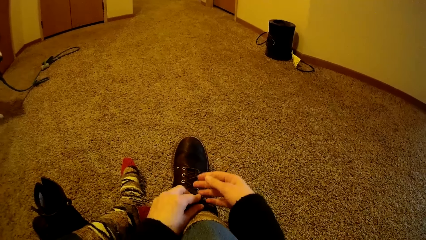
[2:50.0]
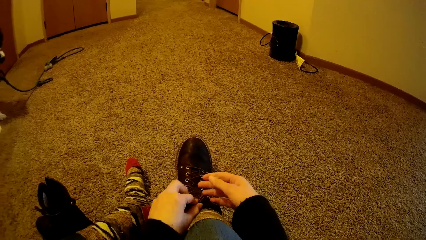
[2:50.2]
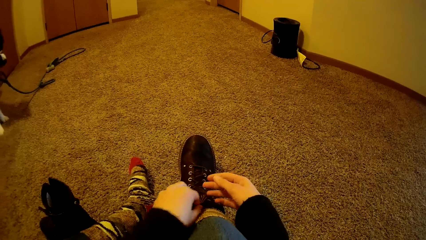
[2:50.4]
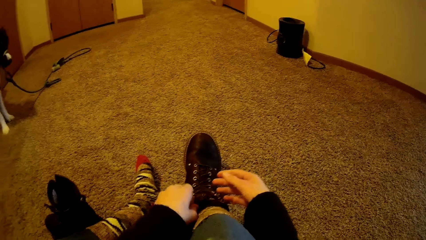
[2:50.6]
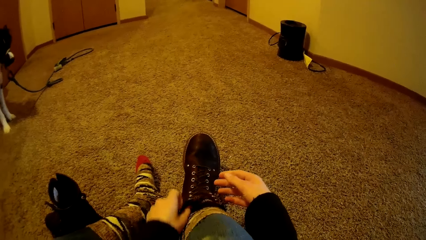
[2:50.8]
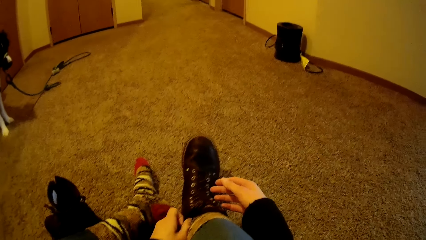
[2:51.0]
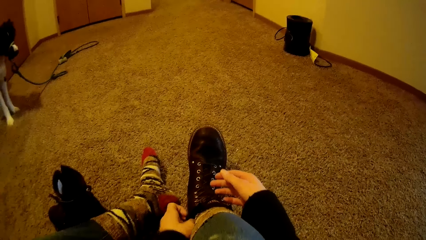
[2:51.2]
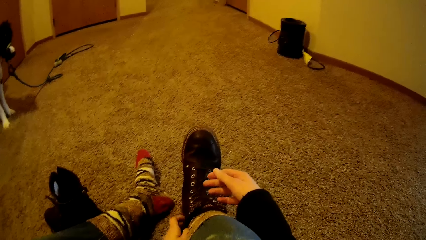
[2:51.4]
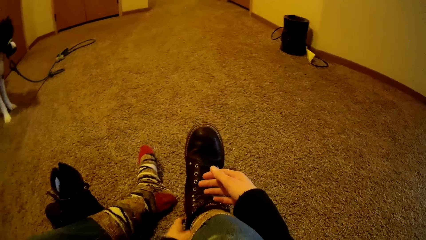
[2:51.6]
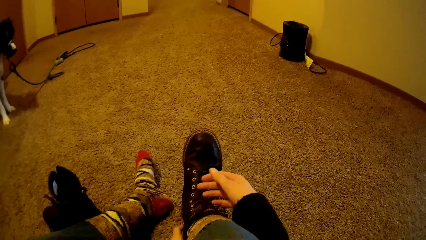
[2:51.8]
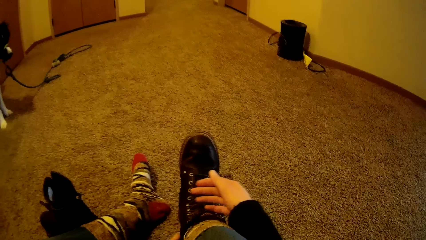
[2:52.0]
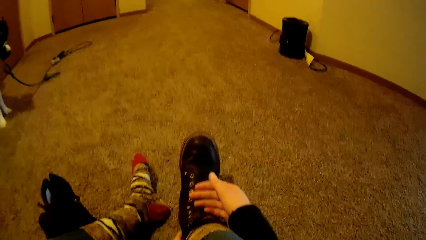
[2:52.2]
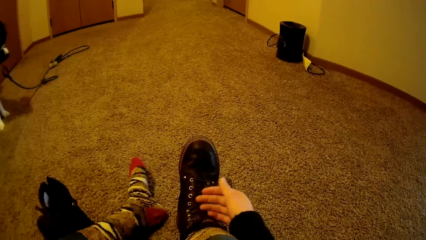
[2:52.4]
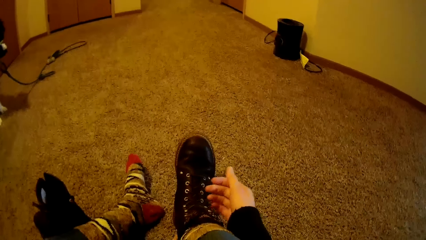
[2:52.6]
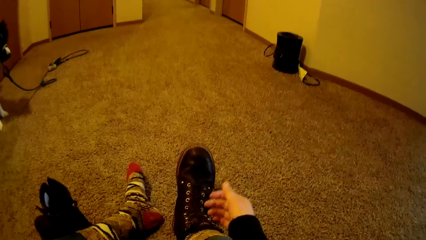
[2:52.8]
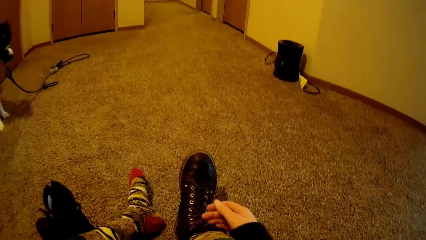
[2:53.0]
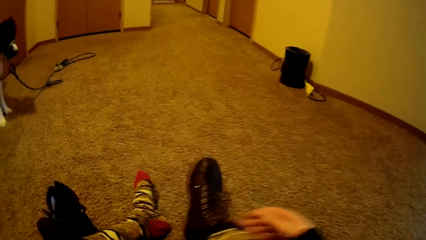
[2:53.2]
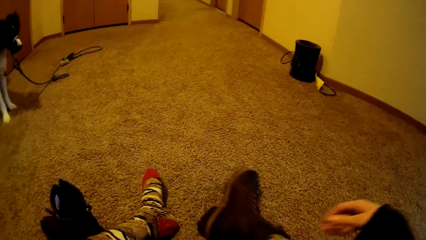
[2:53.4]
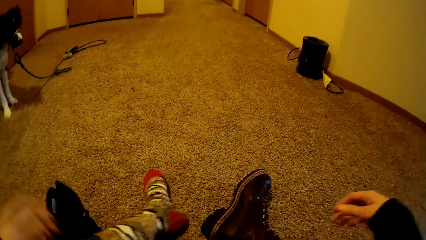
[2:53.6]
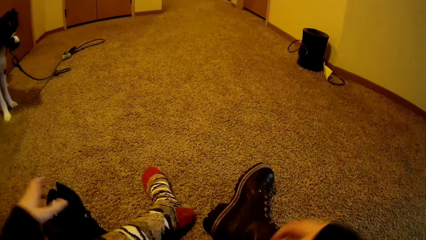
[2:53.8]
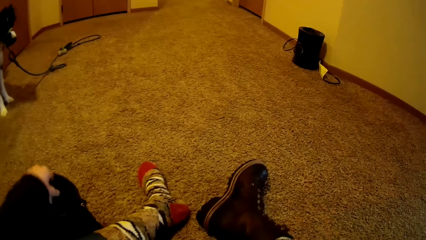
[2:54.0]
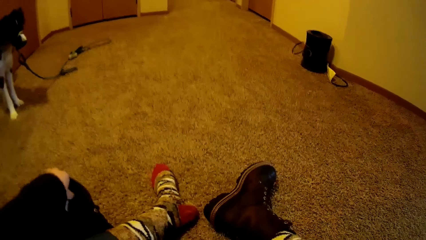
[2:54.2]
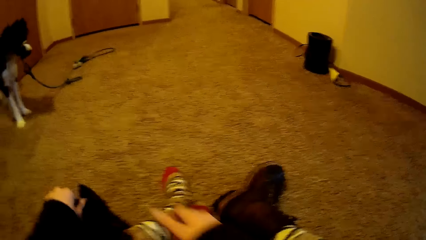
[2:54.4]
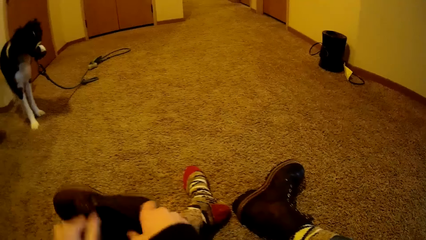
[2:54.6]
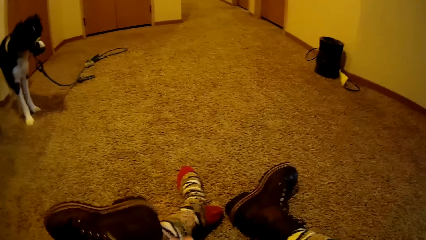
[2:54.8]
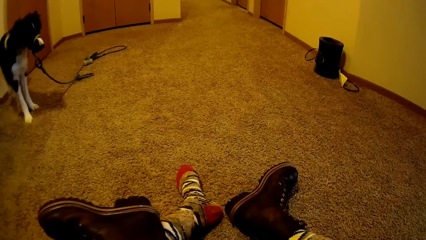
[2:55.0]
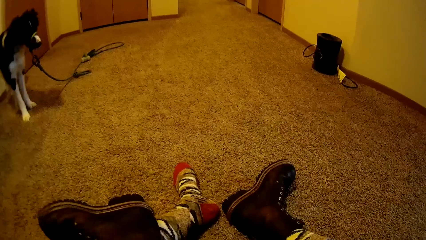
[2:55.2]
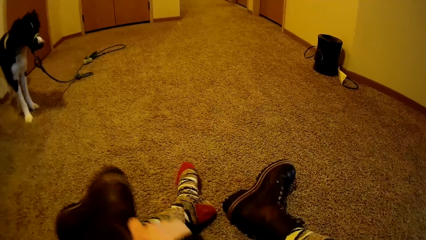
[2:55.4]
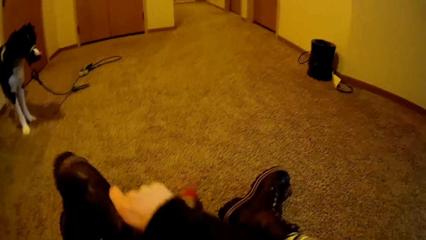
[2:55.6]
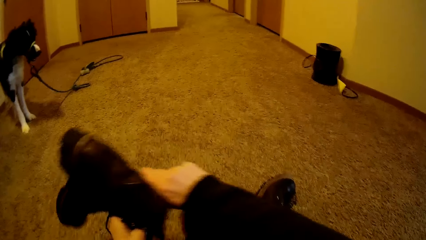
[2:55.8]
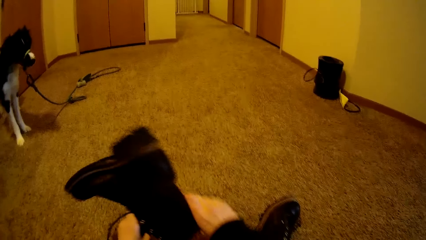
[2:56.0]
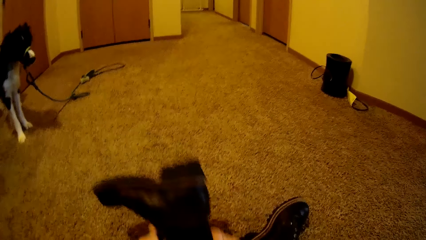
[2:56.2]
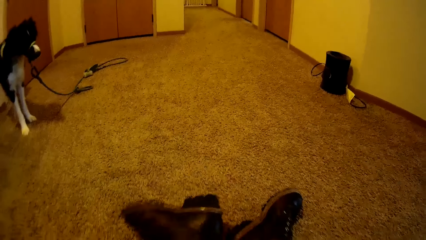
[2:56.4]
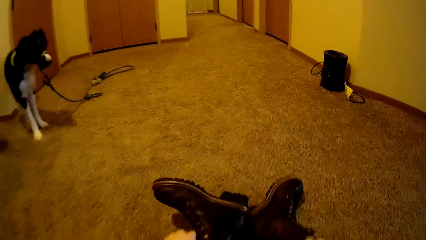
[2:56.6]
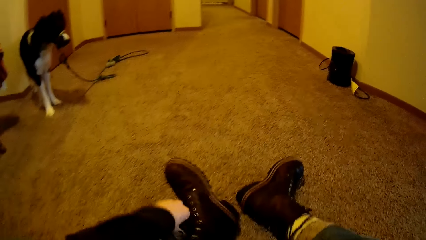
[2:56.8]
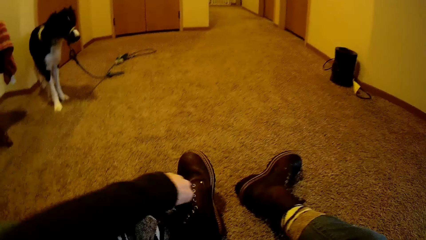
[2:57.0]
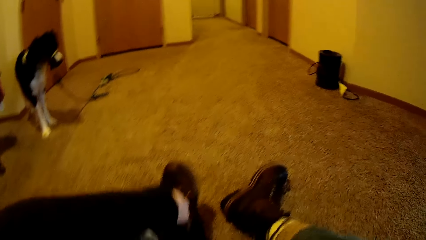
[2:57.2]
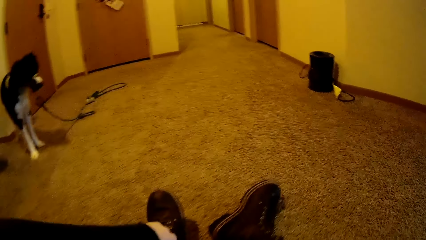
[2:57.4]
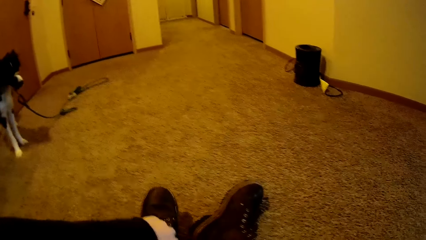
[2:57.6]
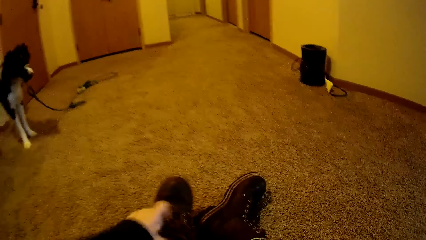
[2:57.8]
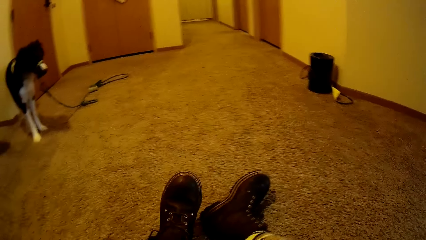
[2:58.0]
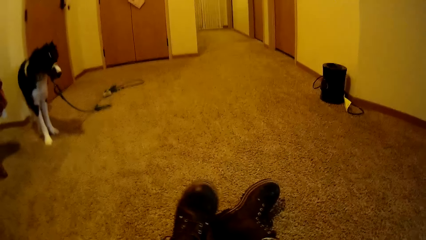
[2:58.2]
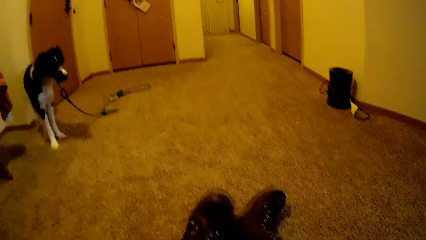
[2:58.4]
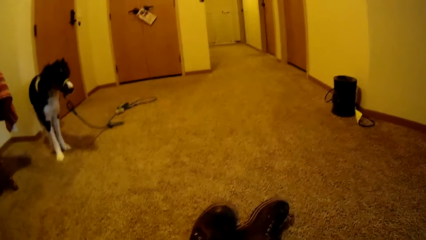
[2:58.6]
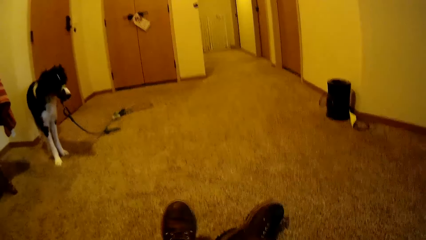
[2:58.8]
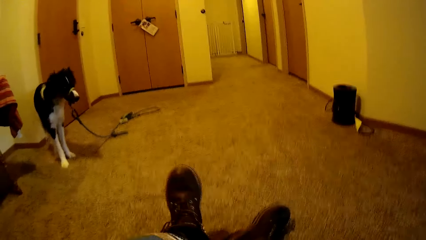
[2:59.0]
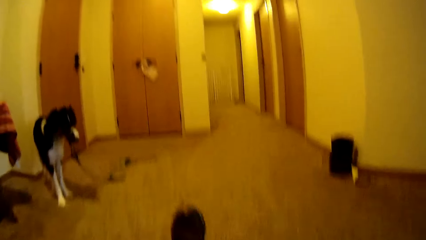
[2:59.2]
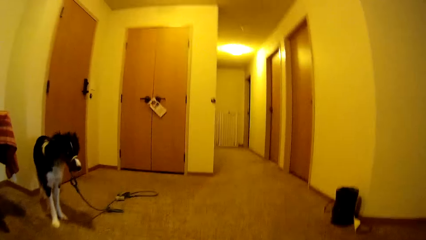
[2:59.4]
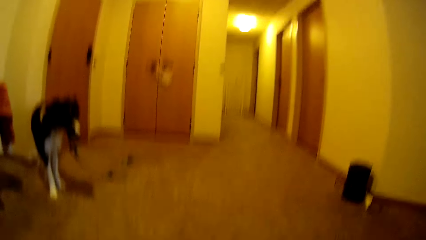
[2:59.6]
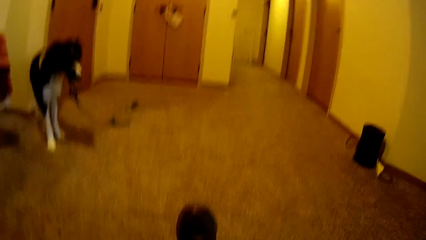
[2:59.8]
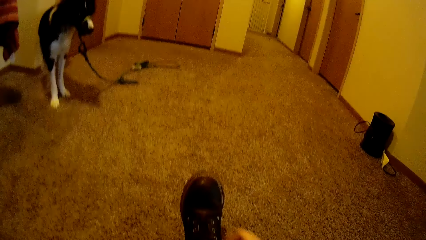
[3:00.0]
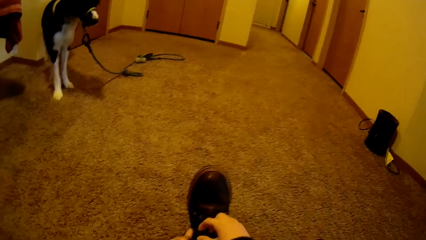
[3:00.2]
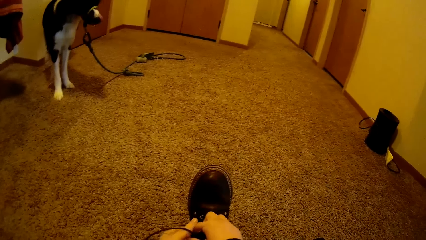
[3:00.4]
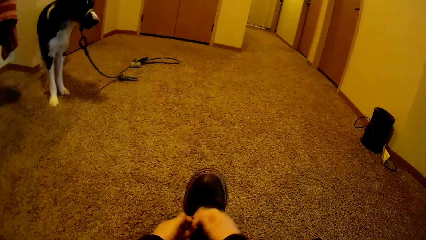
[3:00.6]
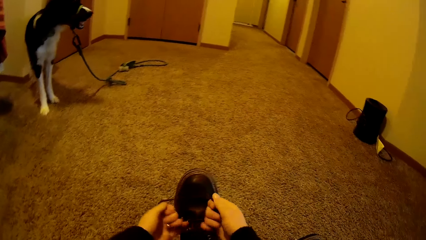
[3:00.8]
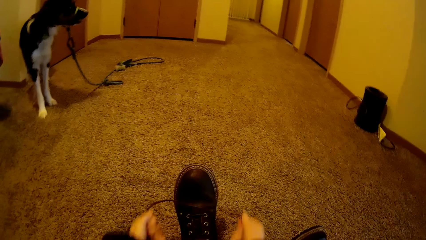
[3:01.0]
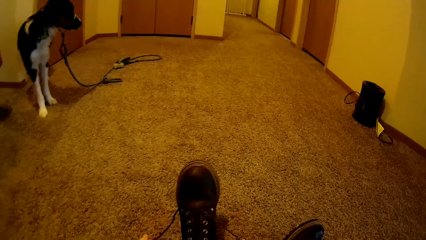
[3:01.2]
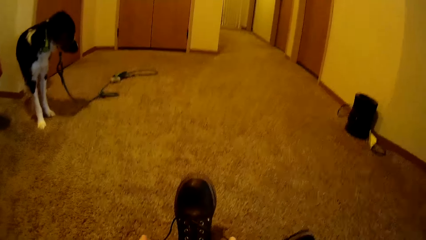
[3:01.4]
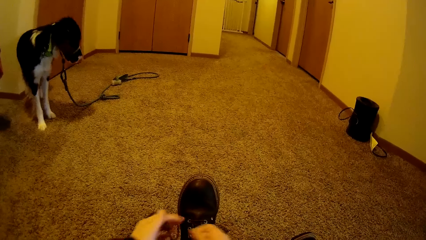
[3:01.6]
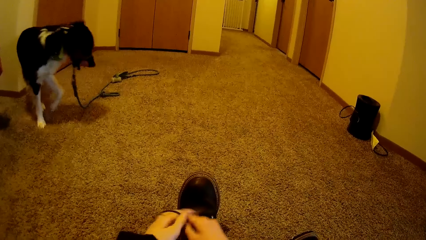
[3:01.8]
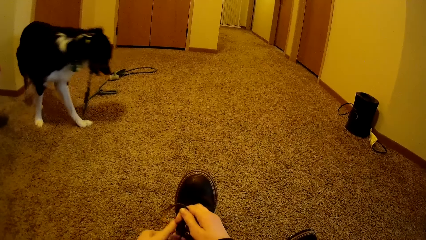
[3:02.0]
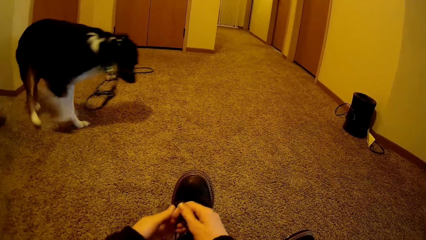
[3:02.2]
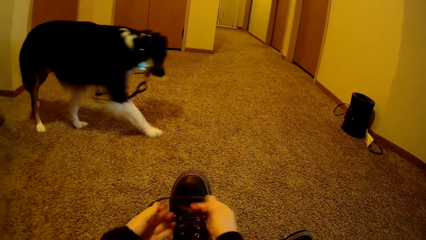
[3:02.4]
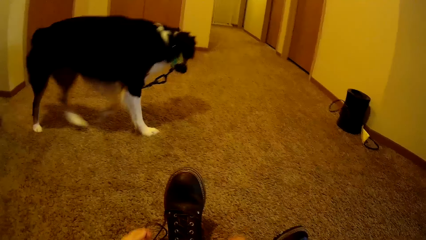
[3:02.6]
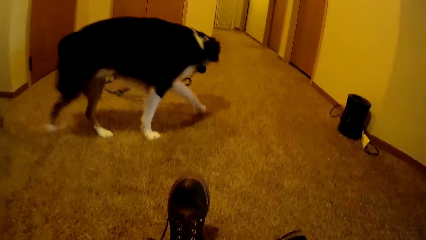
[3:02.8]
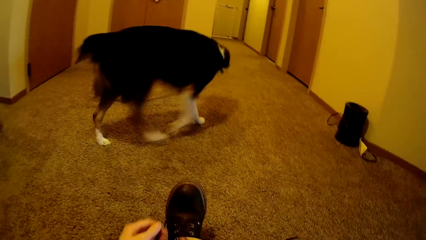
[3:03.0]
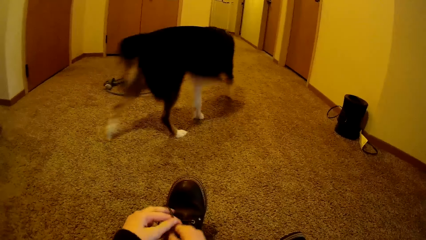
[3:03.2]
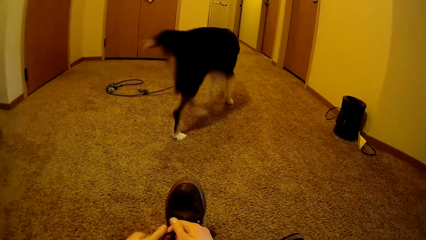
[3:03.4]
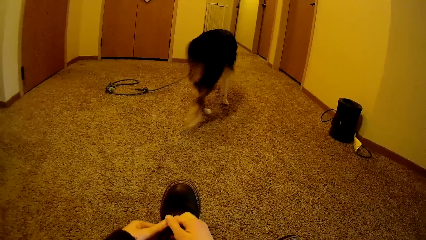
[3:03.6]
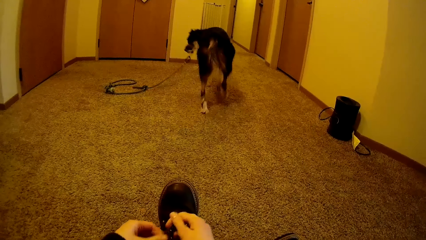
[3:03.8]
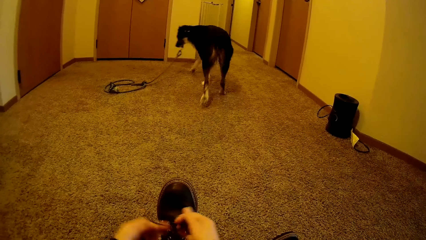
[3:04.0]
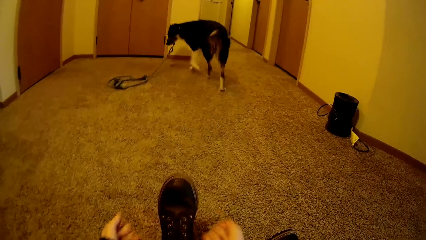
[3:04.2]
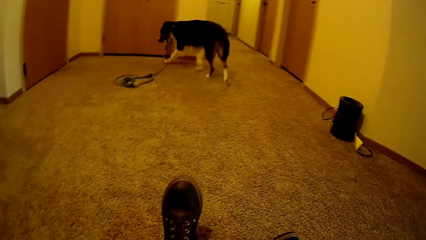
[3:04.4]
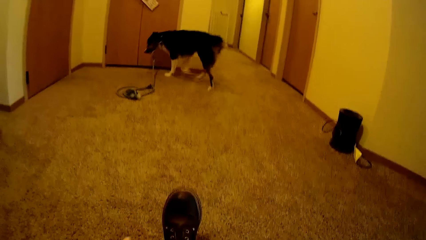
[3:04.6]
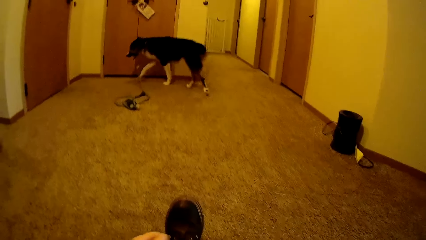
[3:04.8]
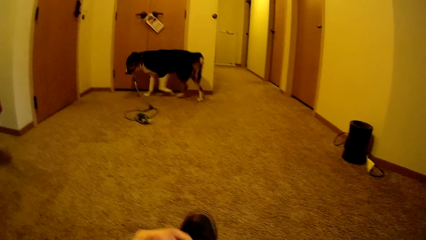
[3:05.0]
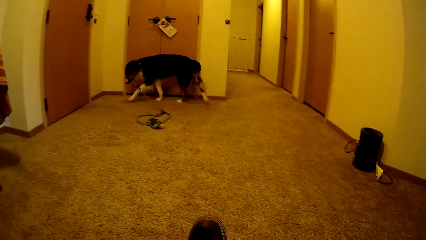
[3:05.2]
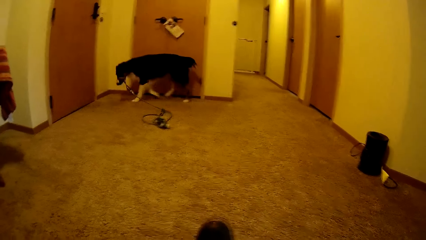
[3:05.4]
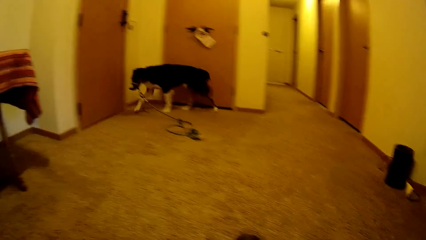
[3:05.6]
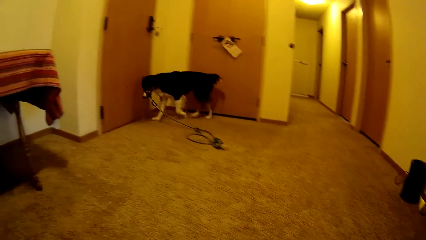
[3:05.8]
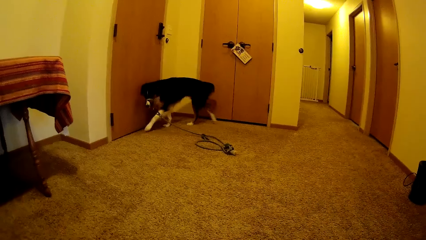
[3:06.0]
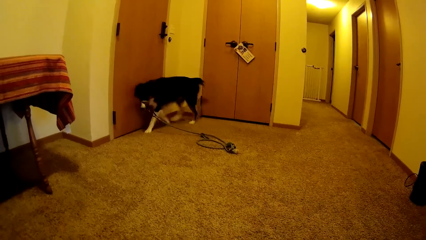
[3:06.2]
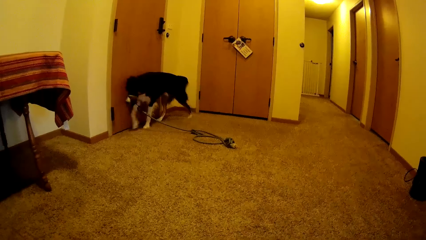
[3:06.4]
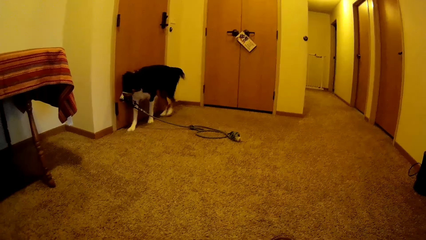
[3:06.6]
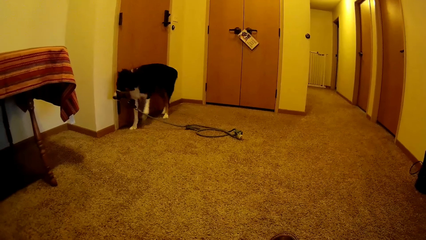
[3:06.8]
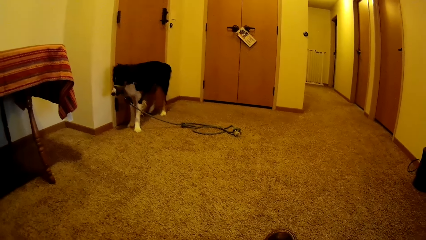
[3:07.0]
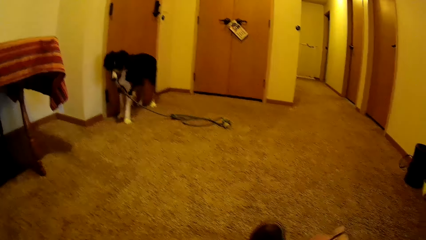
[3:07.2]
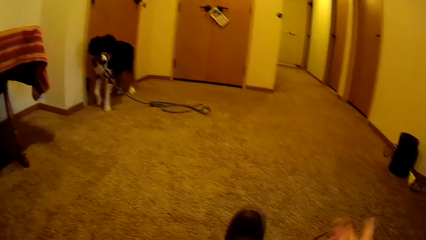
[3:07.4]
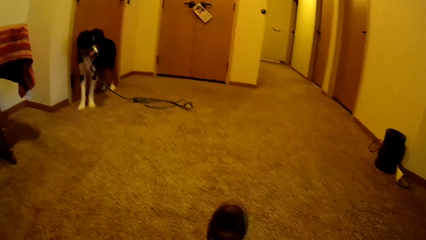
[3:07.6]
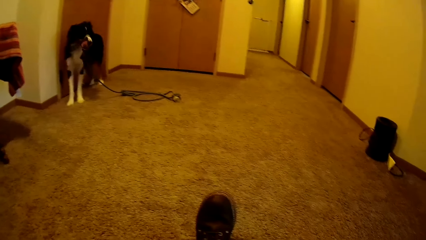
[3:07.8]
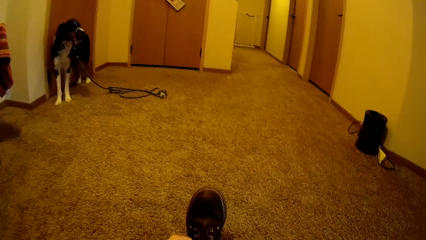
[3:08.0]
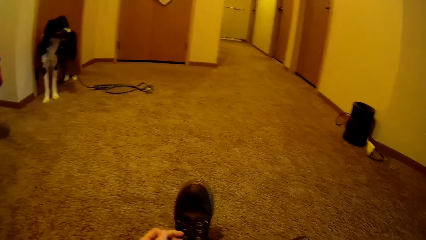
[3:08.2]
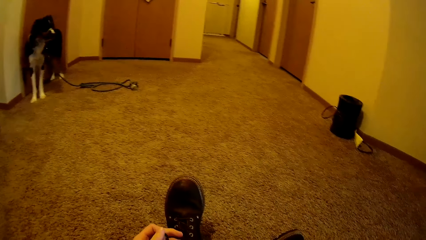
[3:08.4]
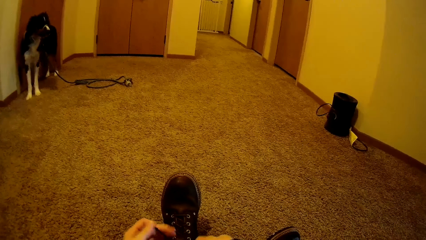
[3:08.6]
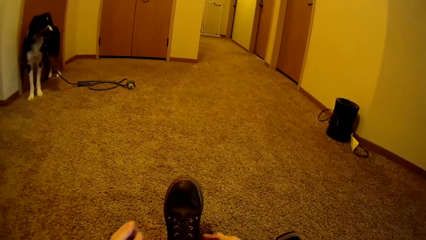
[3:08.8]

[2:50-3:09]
The camera wearer tucks in the shoelace inside the right shoe with her left hand. She picks up the left shoe from the floor with her left hand. She holds the left shoe with her right hand. She wears the left shoe with both hands. She ties the shoelace of the left shoe with both hands. She looks around.
